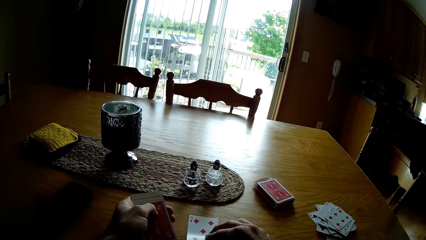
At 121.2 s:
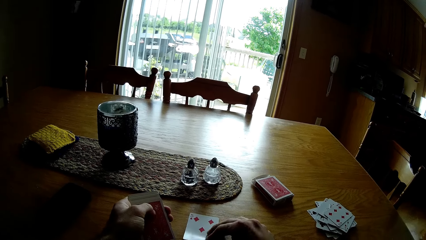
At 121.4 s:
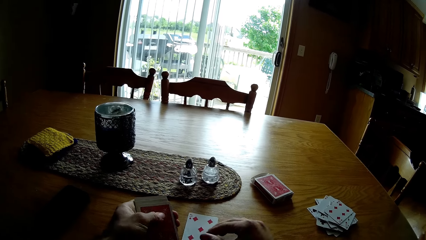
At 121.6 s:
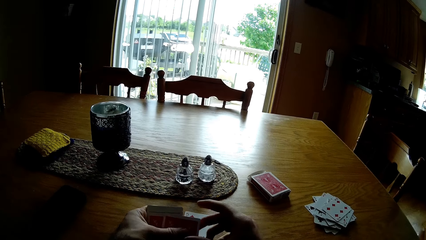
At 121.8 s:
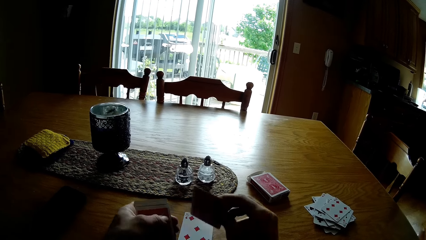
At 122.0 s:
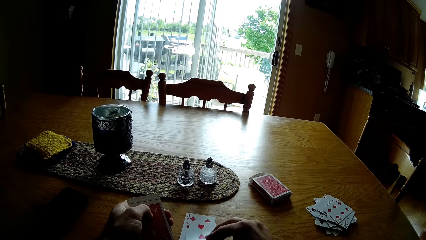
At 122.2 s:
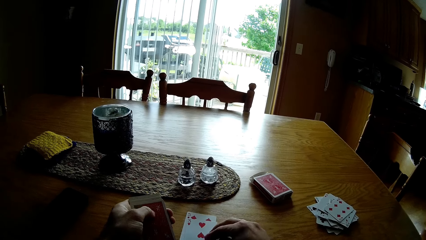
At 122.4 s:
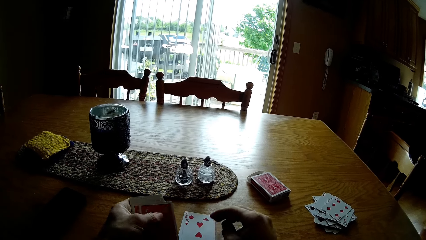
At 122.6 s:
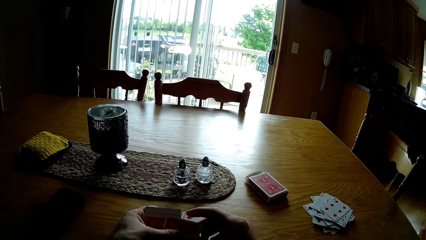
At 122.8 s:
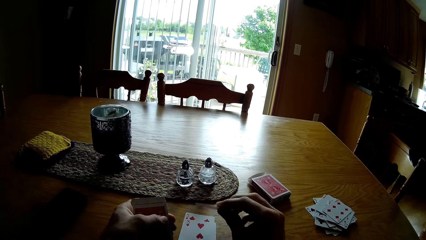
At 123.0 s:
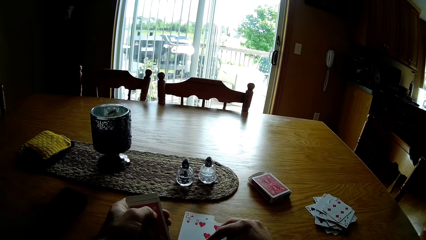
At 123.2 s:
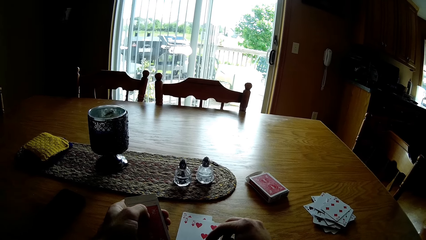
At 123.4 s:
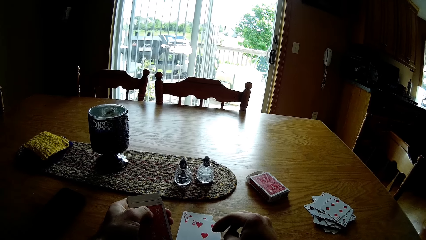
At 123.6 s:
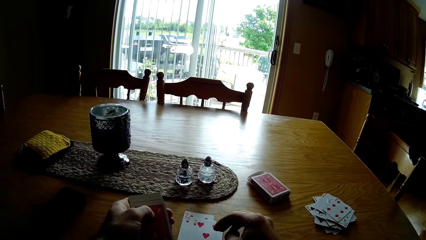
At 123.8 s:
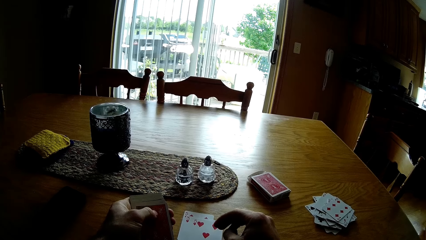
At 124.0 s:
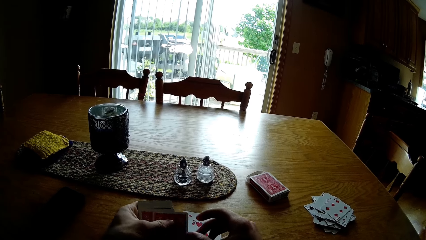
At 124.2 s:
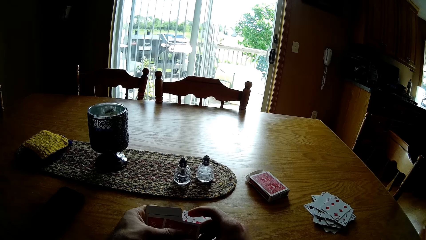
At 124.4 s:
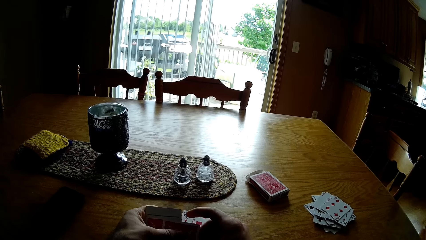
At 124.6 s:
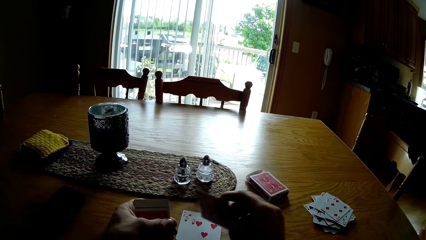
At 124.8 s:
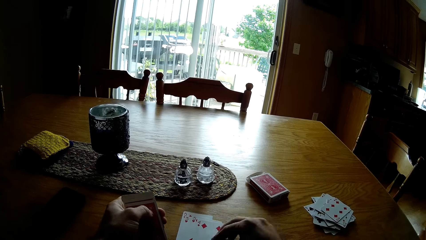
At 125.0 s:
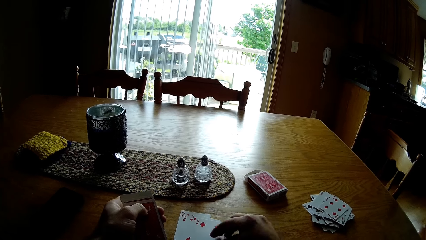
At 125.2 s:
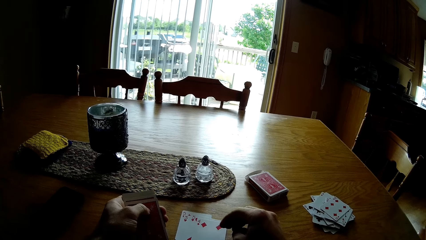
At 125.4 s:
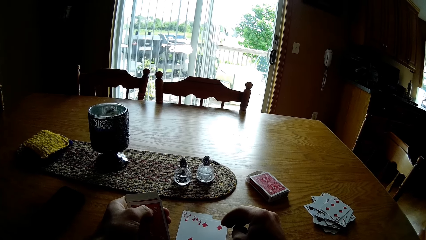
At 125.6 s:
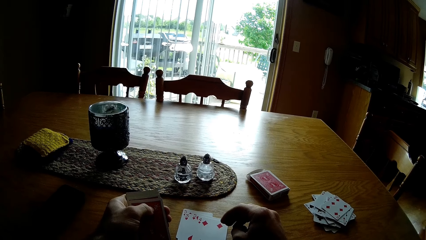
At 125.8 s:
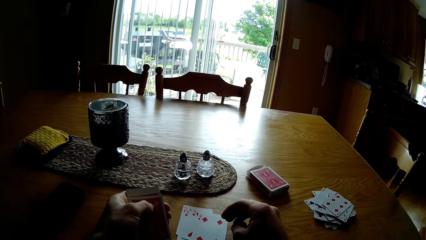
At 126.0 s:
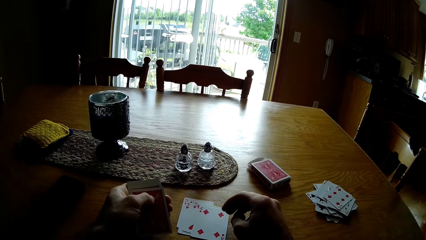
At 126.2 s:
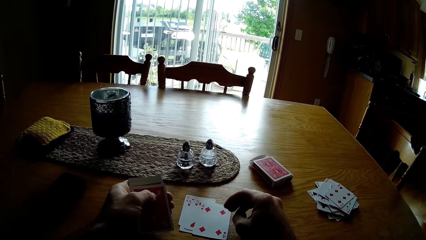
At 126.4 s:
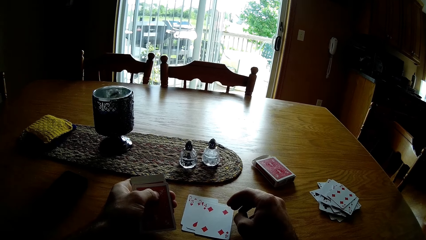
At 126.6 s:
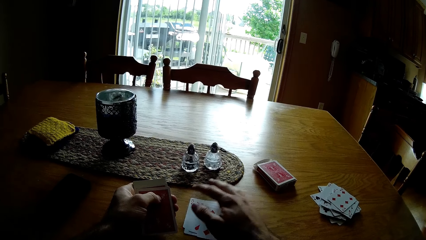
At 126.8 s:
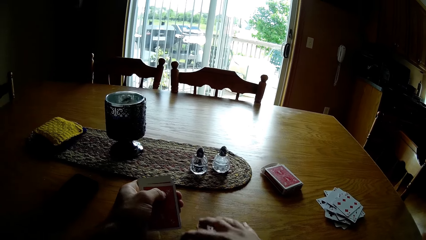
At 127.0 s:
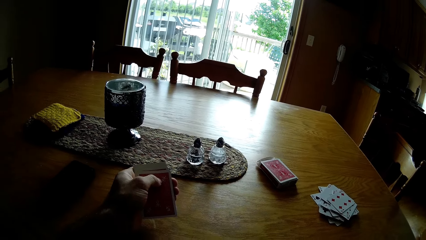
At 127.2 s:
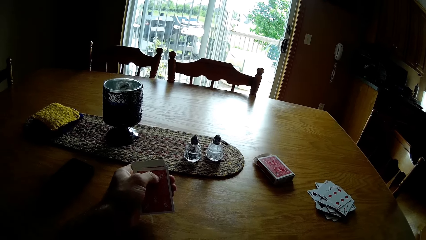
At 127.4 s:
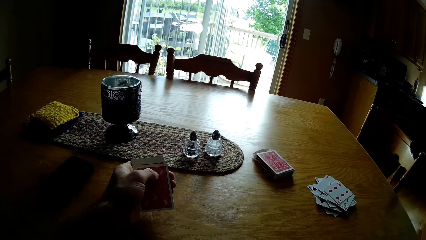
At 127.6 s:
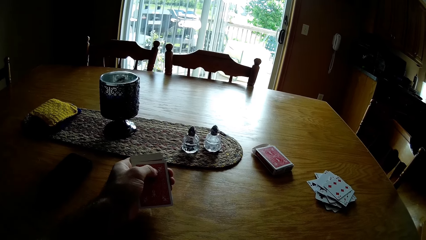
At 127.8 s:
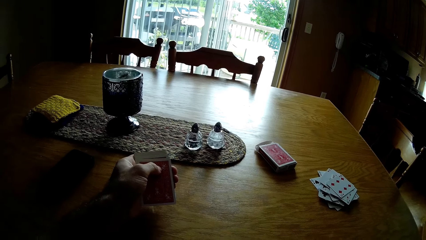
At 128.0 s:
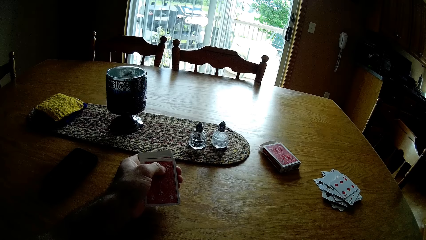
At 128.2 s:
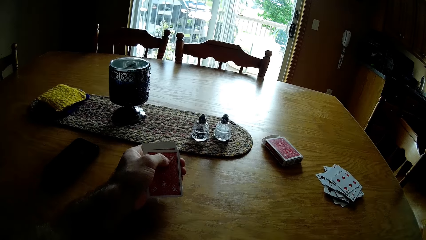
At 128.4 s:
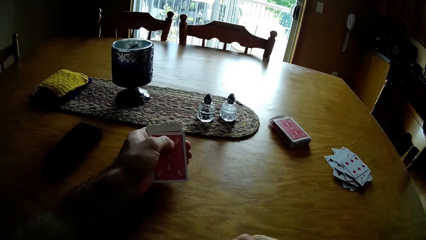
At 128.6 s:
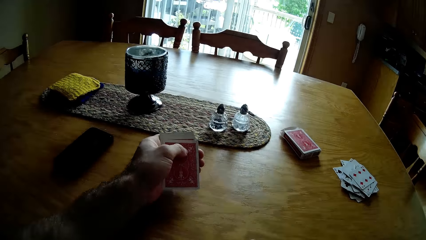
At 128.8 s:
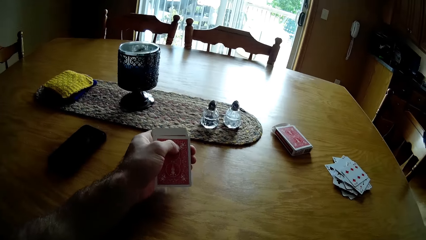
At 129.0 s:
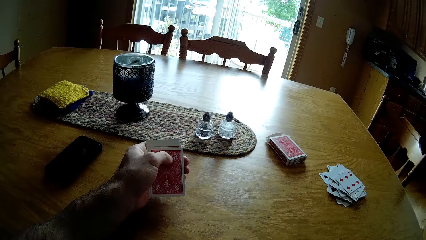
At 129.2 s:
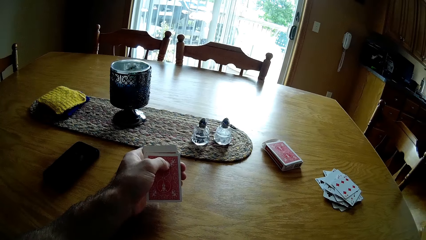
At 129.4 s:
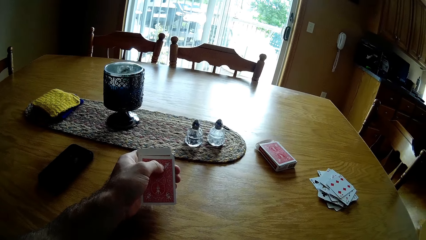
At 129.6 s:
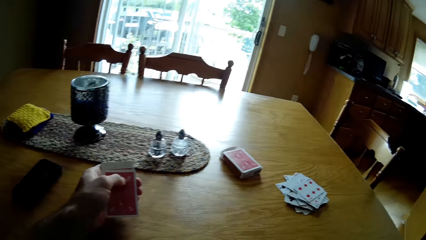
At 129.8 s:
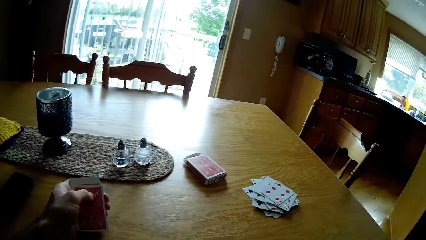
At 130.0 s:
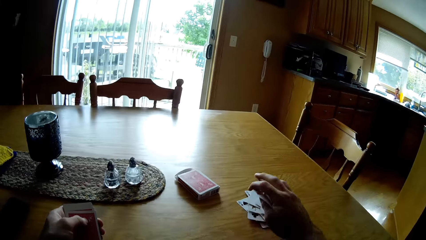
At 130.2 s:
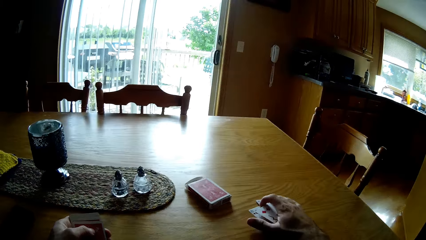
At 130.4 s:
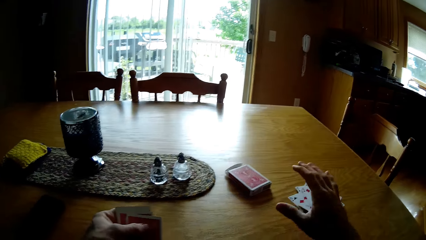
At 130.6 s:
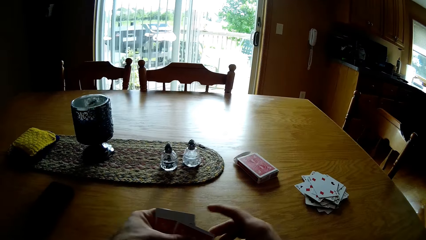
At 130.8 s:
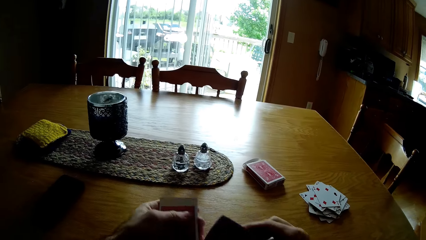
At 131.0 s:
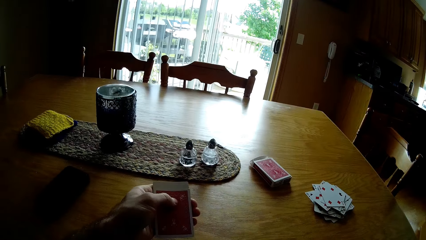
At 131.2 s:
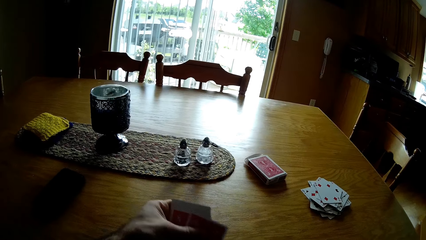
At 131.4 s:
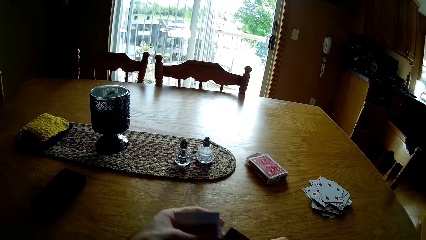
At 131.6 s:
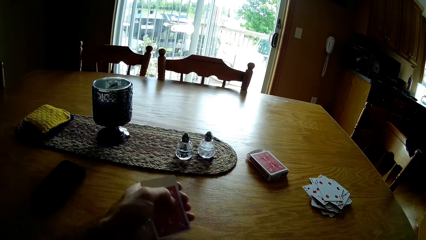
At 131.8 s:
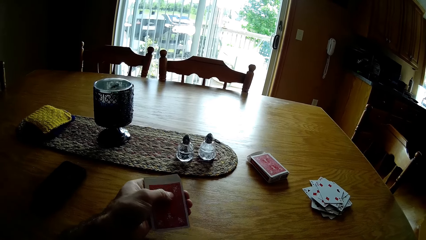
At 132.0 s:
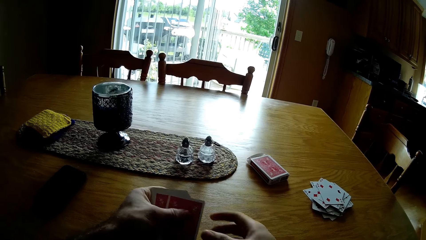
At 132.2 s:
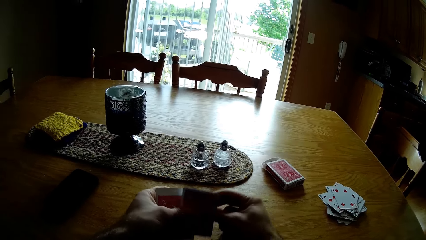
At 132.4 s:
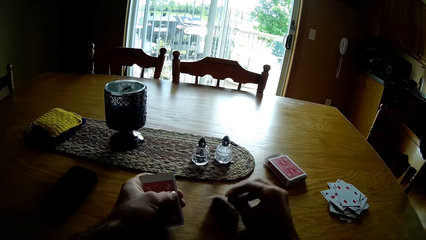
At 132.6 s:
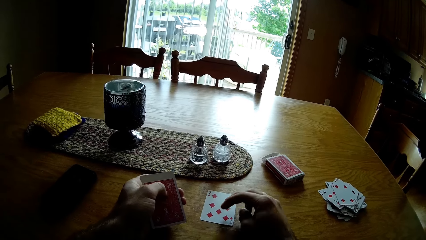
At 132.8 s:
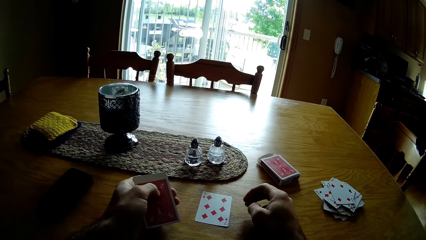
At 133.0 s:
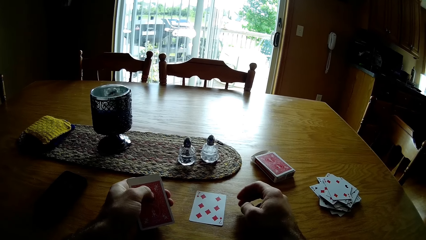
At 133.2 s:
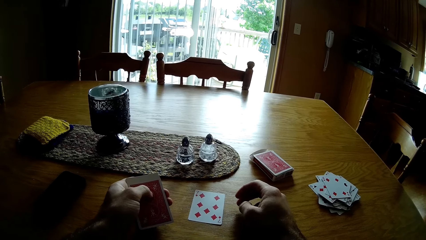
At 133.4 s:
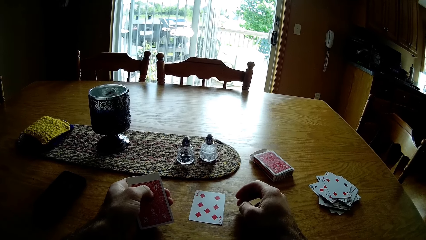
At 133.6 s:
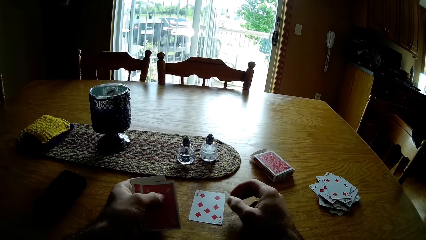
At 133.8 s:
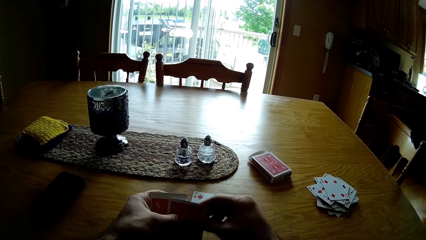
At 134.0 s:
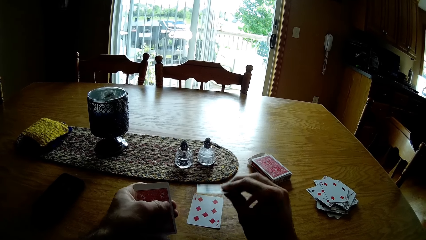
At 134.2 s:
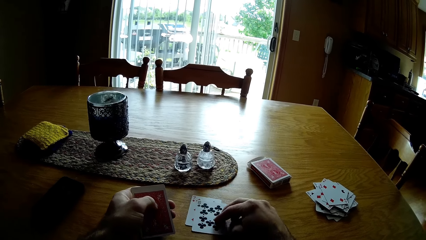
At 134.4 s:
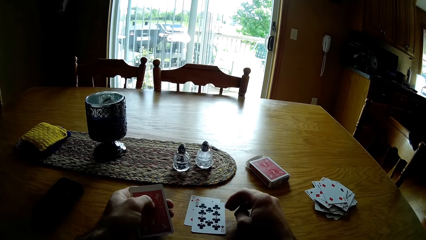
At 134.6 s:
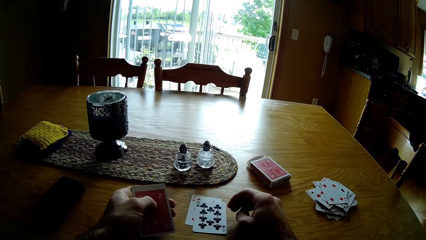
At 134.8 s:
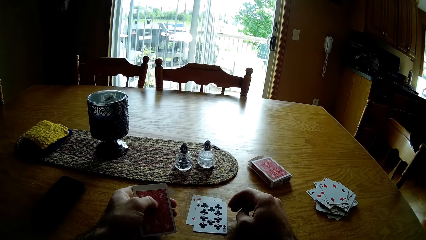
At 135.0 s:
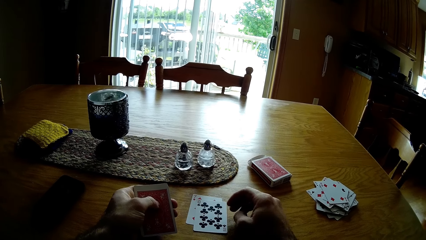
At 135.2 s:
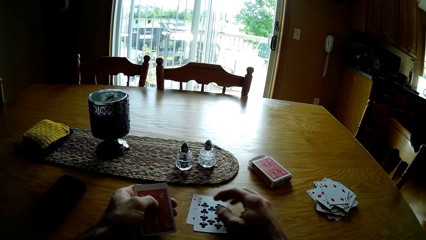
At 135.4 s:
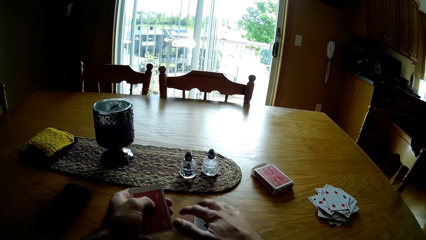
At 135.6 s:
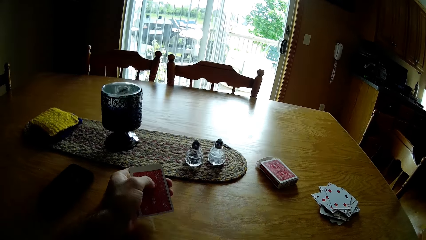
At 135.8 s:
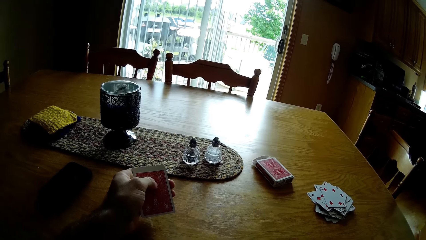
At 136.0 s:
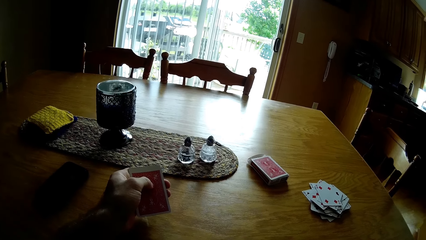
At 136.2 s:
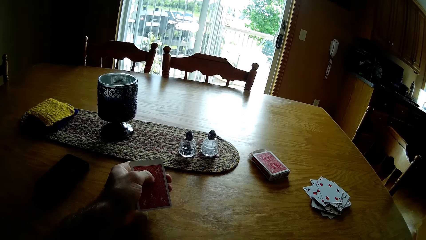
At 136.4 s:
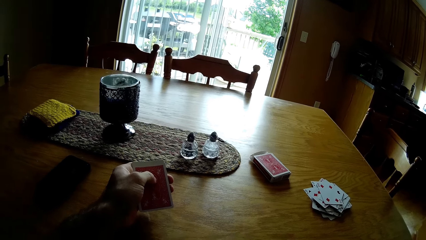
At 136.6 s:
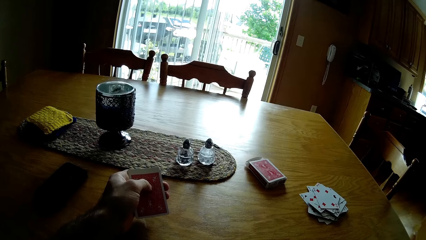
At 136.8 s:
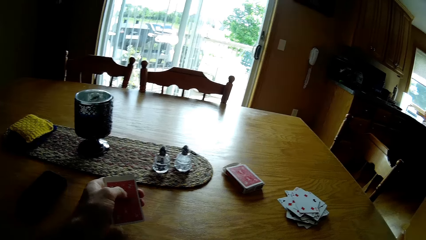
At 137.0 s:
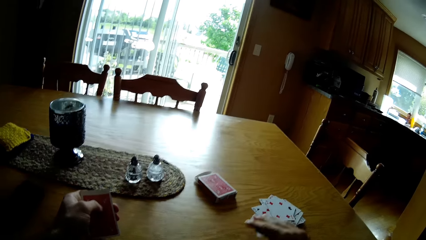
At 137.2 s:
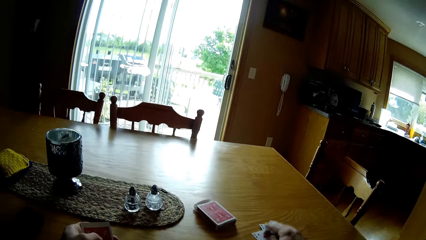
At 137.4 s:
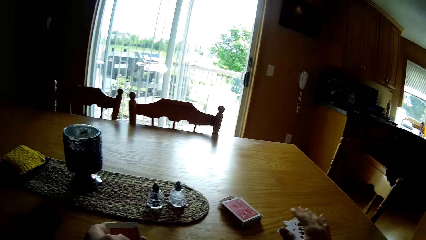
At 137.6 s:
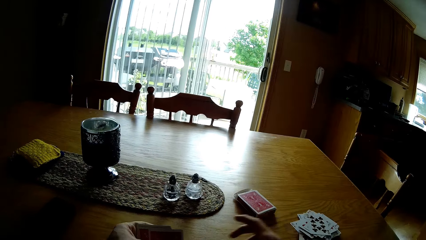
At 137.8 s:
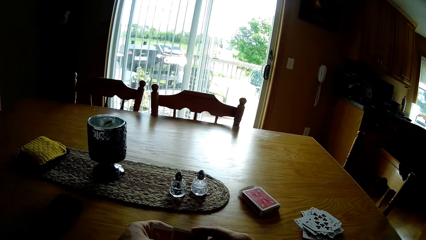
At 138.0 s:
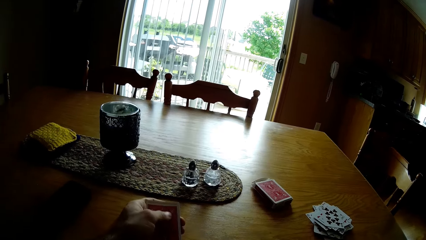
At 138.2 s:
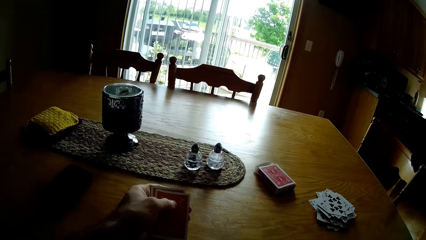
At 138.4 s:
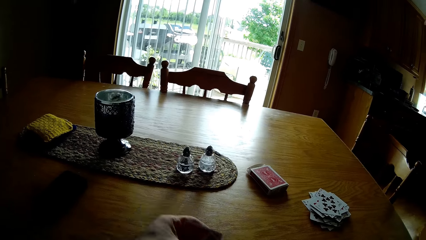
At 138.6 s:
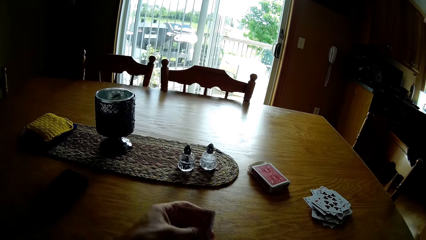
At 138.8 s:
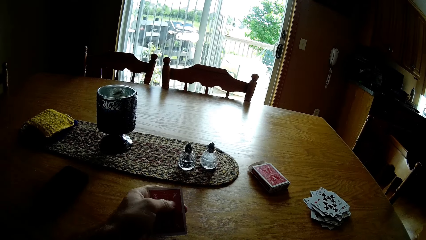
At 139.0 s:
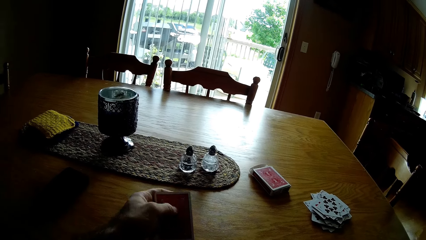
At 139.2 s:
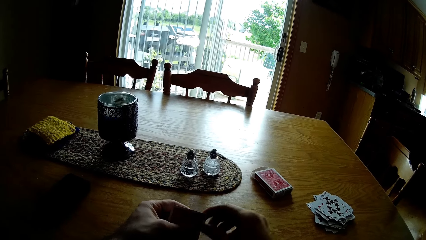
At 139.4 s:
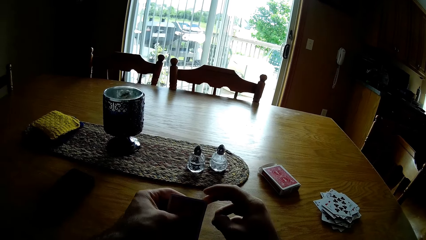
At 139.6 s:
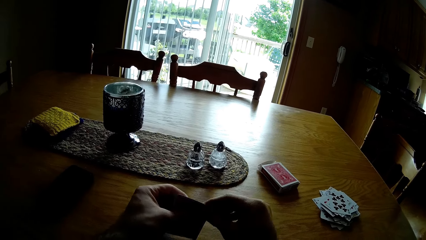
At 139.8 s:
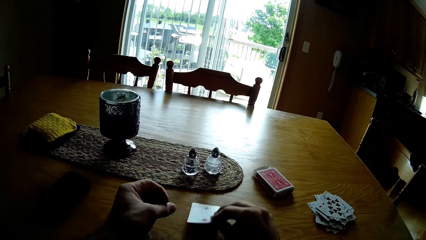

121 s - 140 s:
The camera wearer puts the card on the table. They pick the card, put the card on the table, pick the card, put the card on the table, pick the card and put the card on the table. They look at the play card. They pick the cards and put the card on the other cards. They take the play card and put the card on the table. They pick the card and put the card on the table. They pick the cards and put the card on the other cards. They take the play card.
